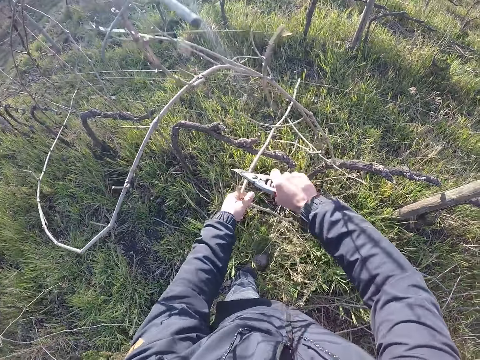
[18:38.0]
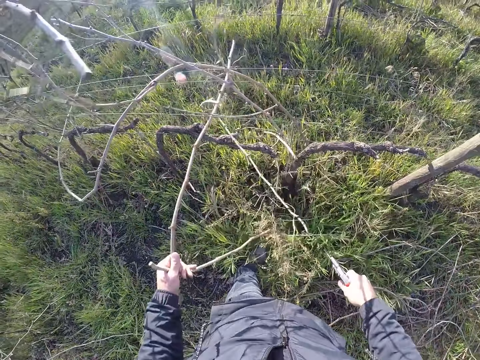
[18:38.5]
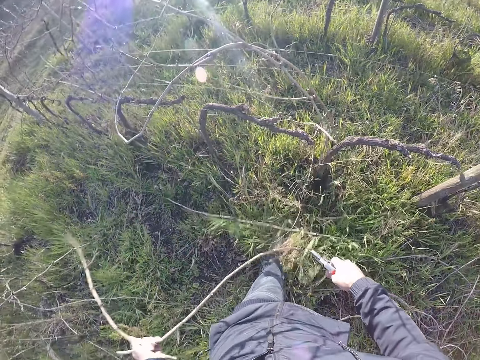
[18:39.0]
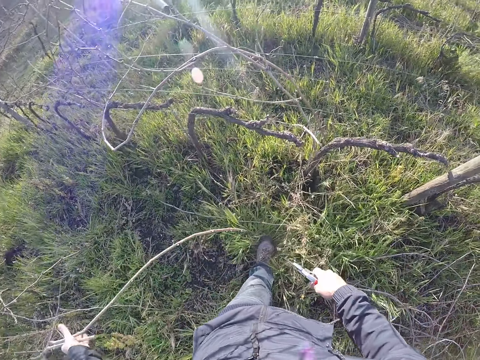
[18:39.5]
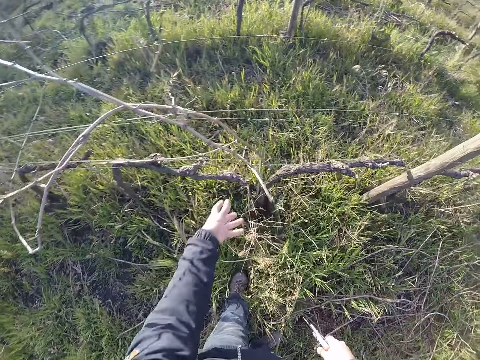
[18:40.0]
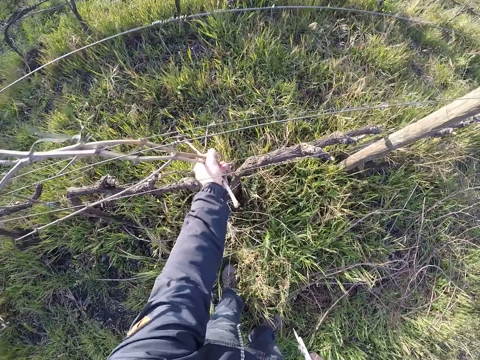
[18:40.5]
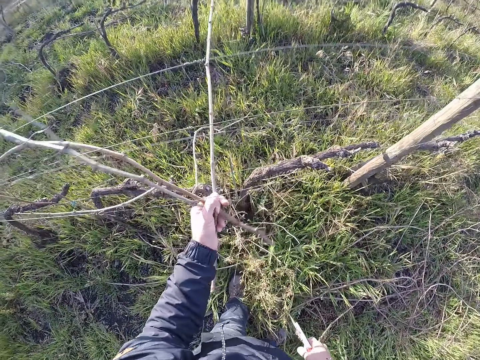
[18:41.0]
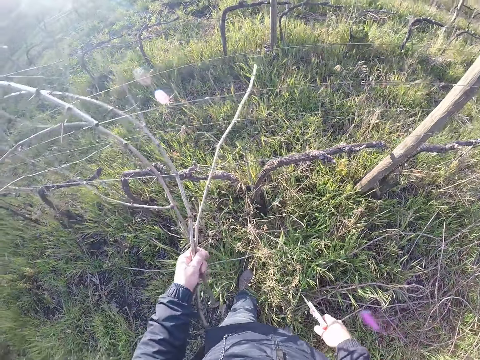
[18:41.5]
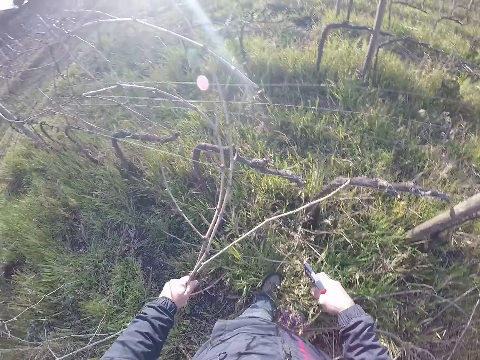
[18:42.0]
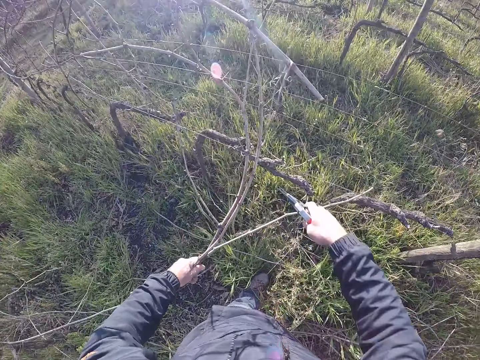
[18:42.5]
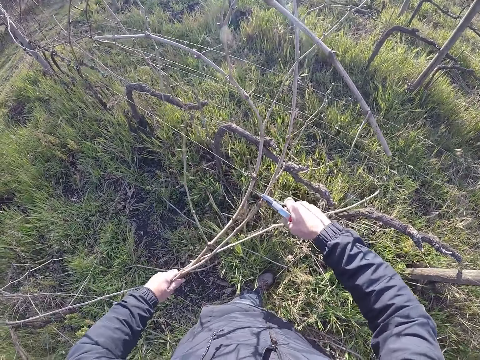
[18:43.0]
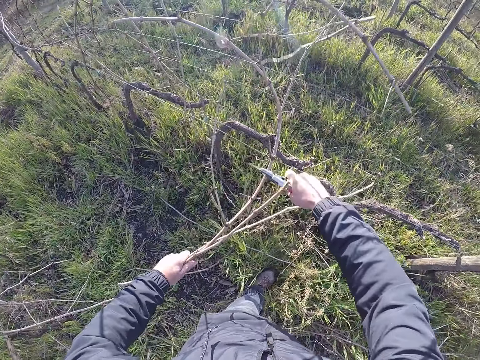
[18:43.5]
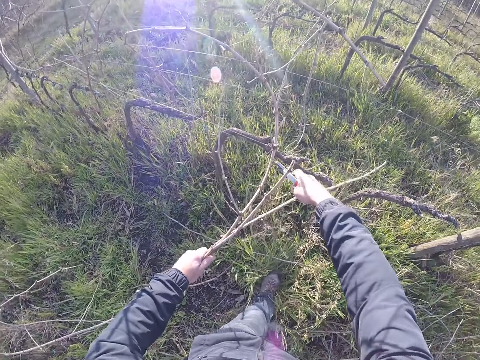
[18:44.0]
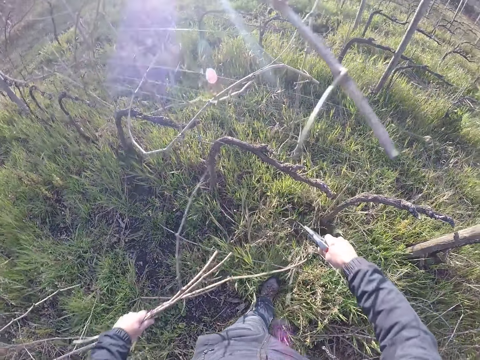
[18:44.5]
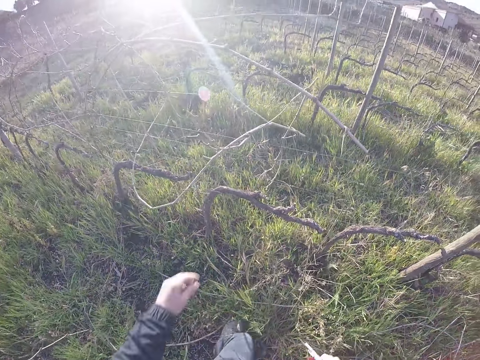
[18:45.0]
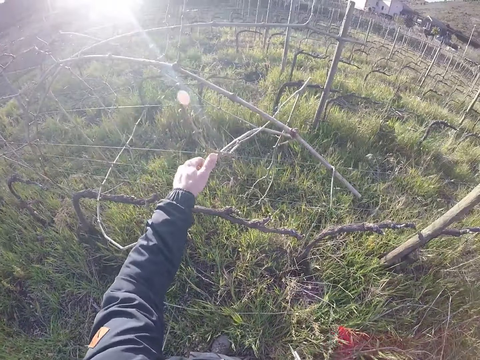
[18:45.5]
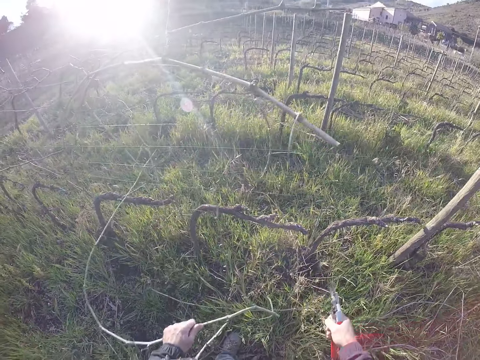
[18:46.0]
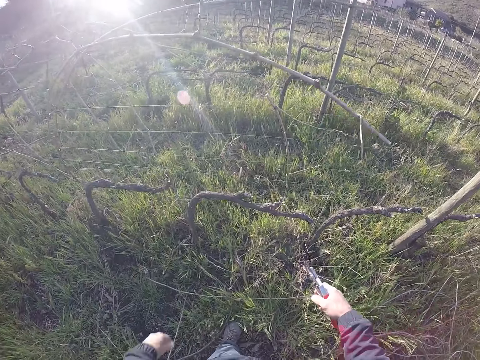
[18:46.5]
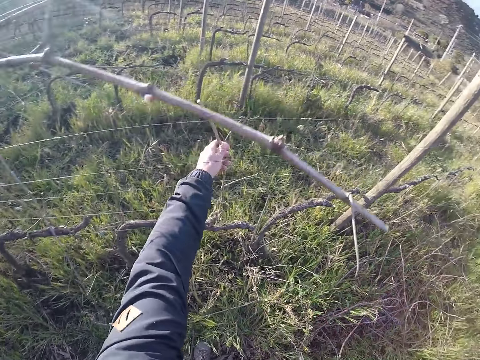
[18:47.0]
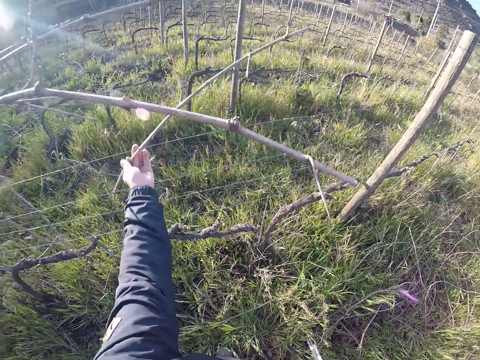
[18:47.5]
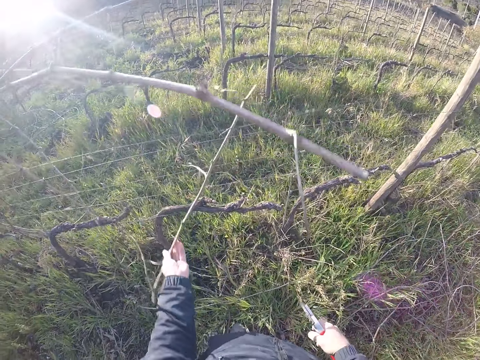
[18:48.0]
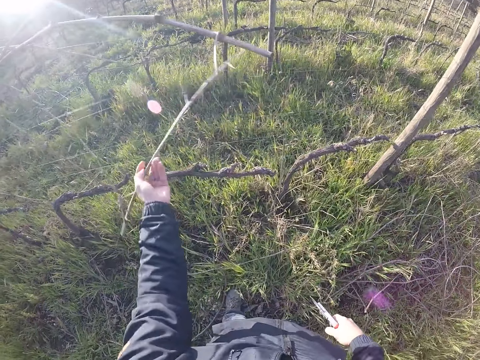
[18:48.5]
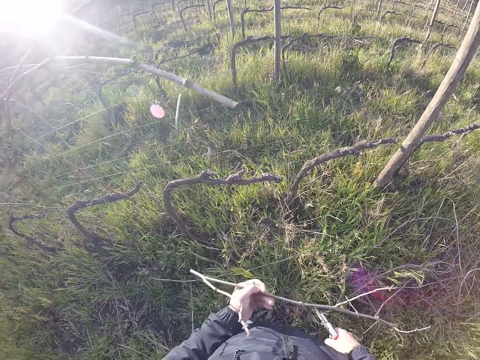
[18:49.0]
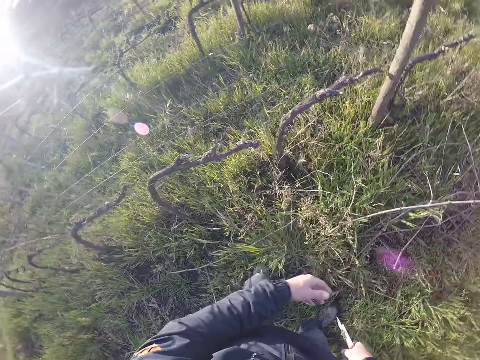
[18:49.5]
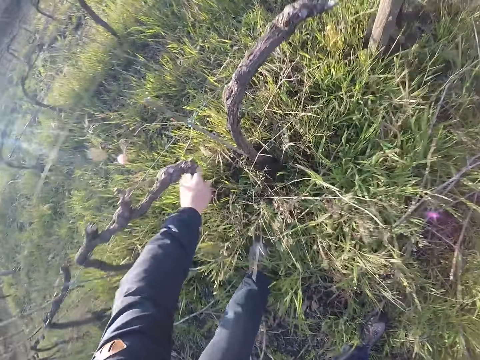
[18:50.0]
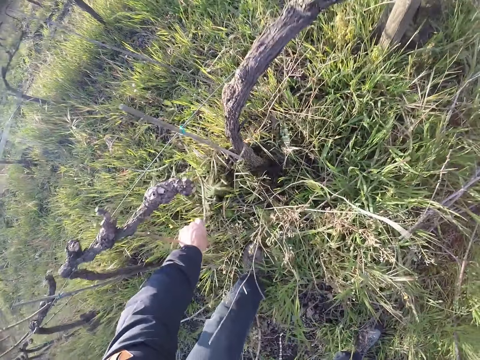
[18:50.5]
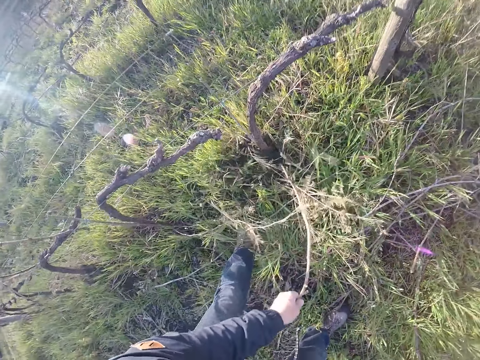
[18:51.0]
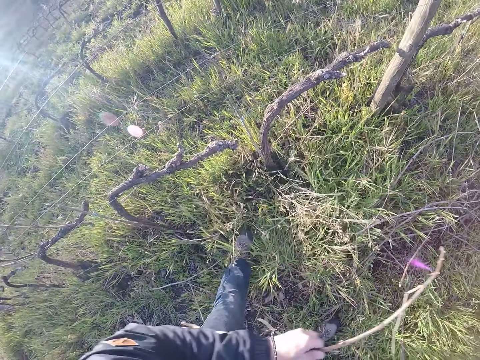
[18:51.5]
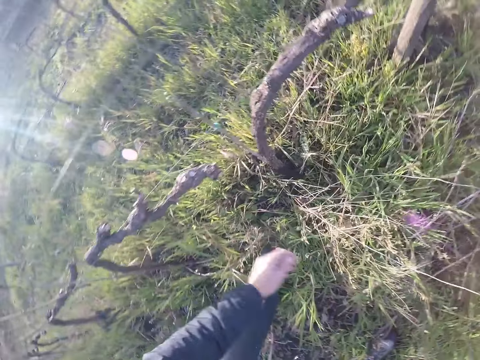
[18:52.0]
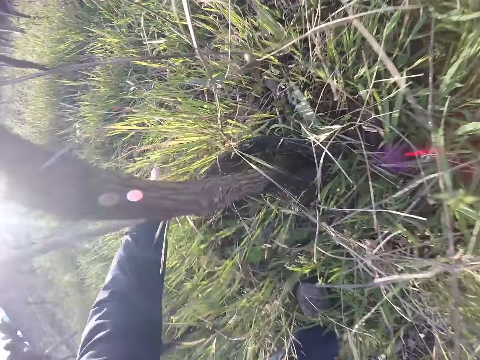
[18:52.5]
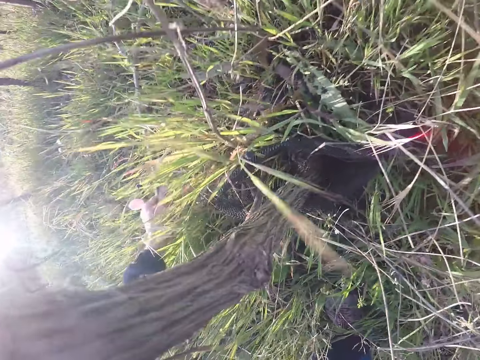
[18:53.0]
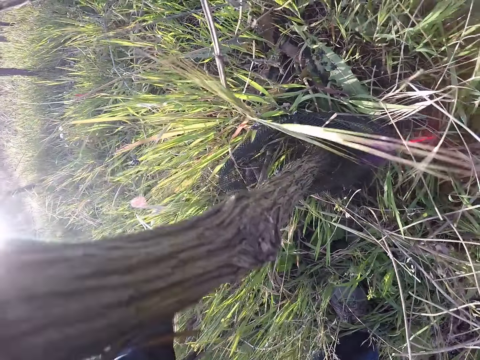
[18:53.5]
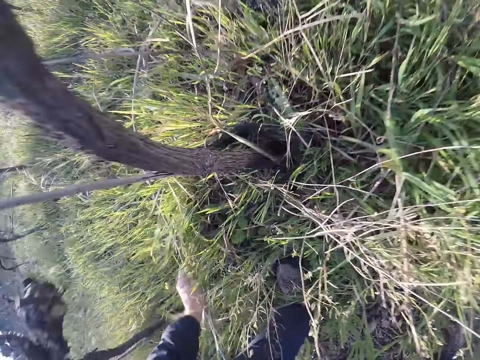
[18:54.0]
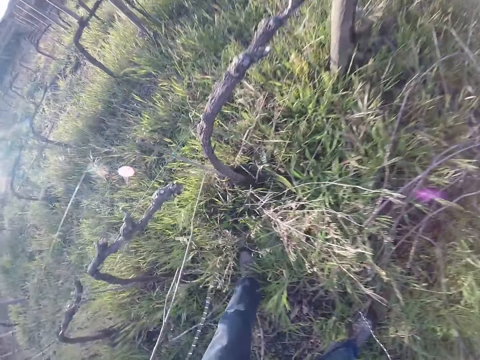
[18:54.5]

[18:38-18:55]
The camera wearer cuts a twig with the pruner in her right hand. She pulls the twig with her left hand. She drops the twig on the ground with her left hand. She picks a bunch of twigs from the barb wire with her left hand. She cuts the twigs with the pruner in her right hand. She drops the twigs on the ground with her left hand. She pulls a twig from the barb wire with her left hand. She drops the twig on the ground with her left hand. She picks a twig from the barb wire with her left hand. She drops the twig on the ground with her left hand. She picks a twig from the ground with her left hand. She drops the twig on the ground with her left hand. She picks a twig from the ground with her left hand.

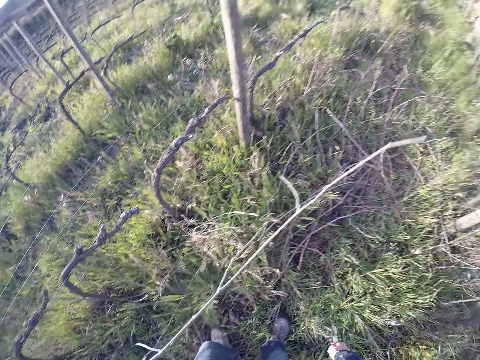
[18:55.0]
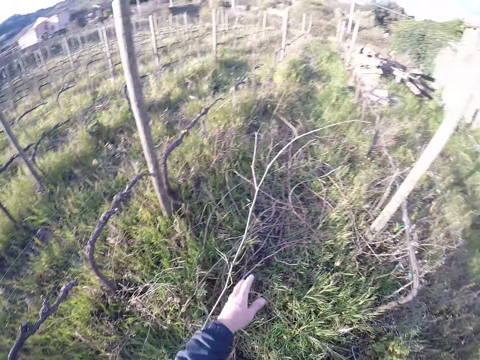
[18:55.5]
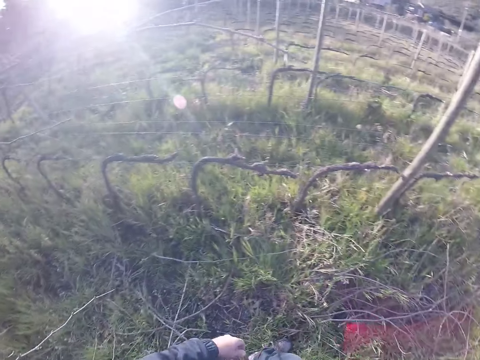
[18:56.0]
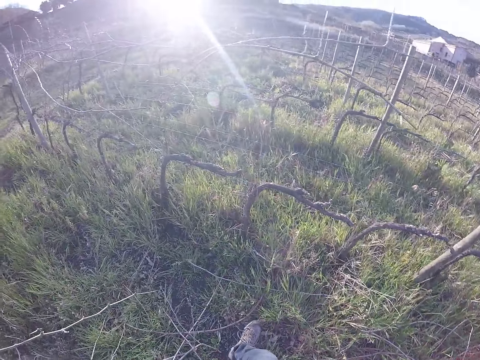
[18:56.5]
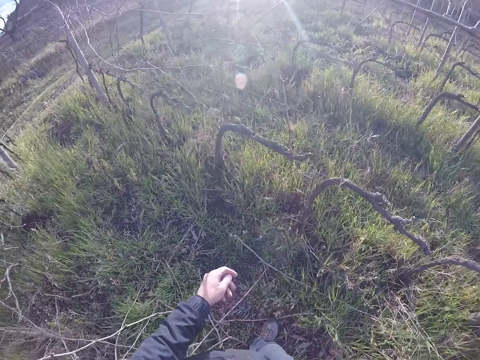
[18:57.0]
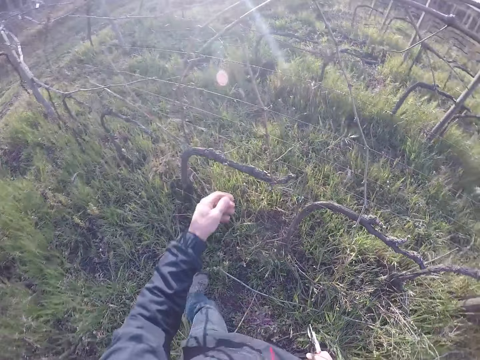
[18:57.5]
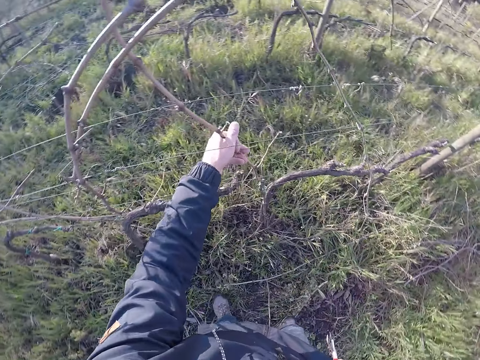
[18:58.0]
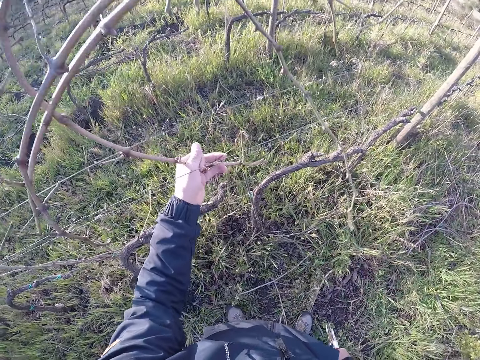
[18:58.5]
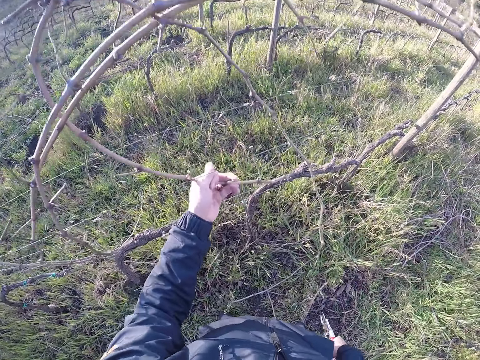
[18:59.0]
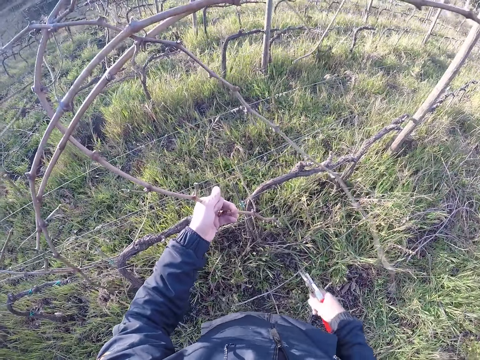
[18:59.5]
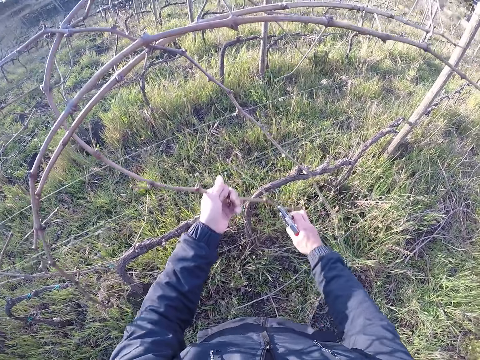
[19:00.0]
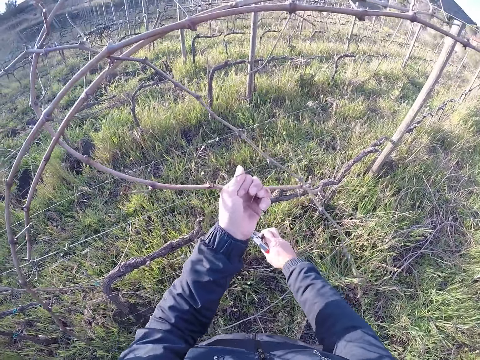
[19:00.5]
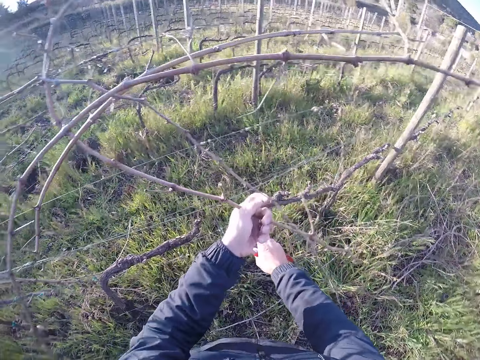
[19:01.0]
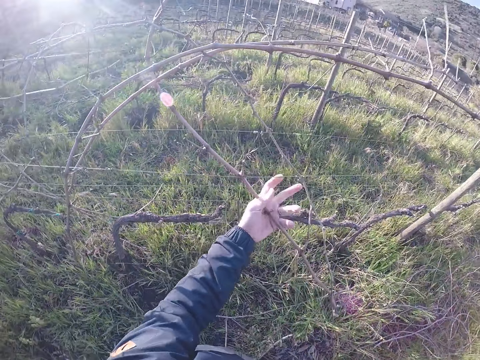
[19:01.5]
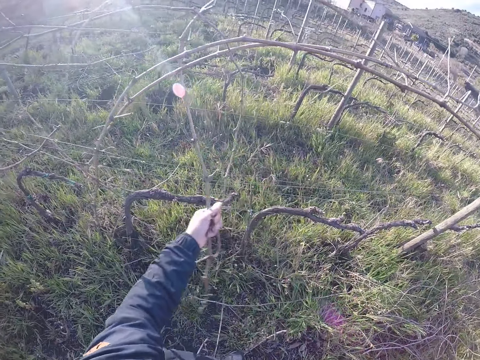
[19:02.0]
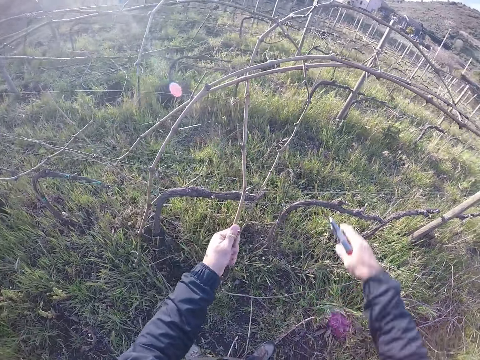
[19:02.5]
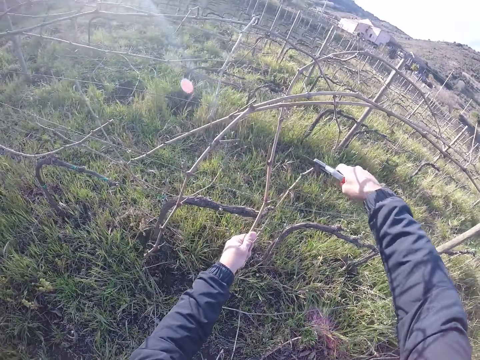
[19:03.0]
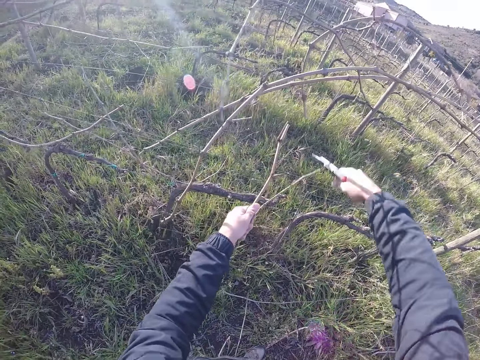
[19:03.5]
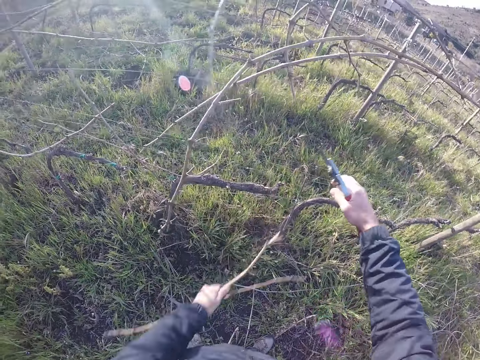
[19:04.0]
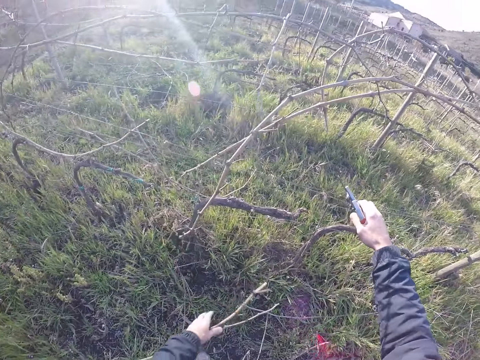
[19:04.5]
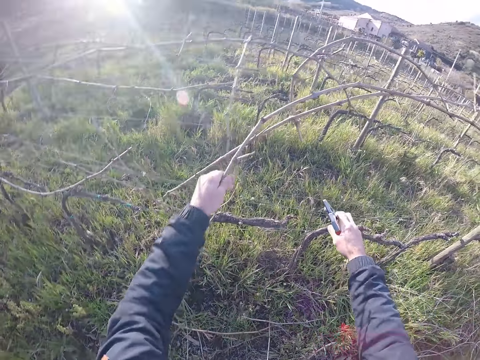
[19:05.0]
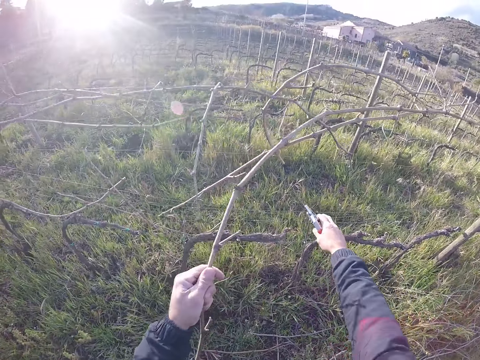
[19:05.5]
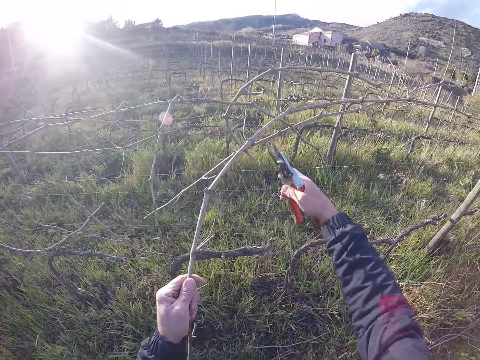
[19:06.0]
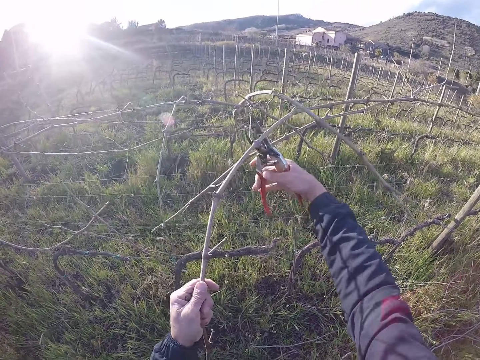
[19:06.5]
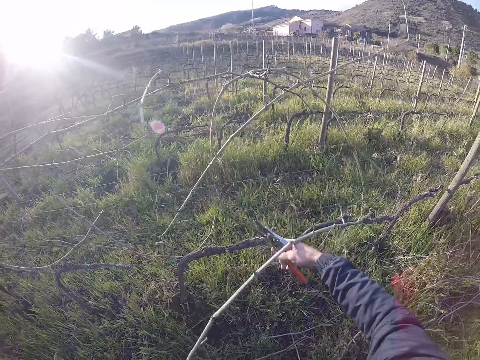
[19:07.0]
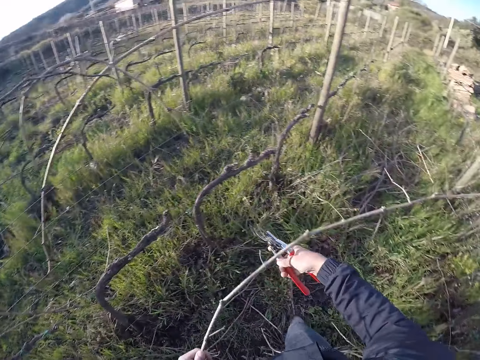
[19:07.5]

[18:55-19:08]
The camera wearer drops the twig on the ground with her left hand. She holds a twig on the barb wire or fence with her left hand. She holds a twig branch with her left hand. She cuts the twigs on the fence with the pruner in her right hand. She drops the twigs on the ground with her left hand. She holds a twig branch with her left hand. She cuts the twig with the pruner in her right hand.
